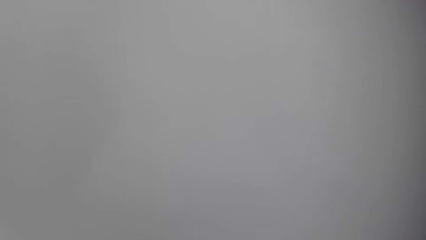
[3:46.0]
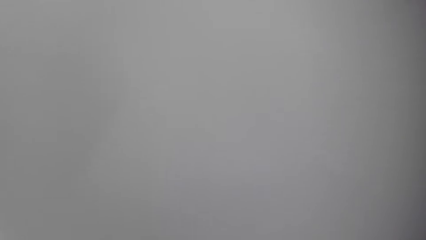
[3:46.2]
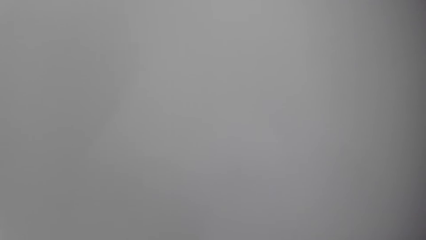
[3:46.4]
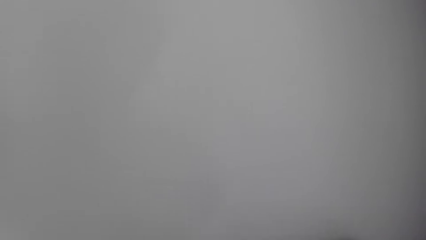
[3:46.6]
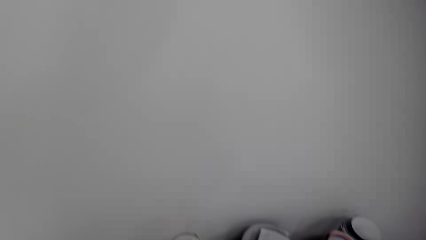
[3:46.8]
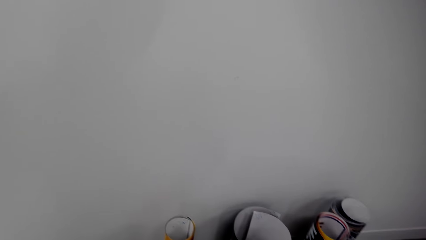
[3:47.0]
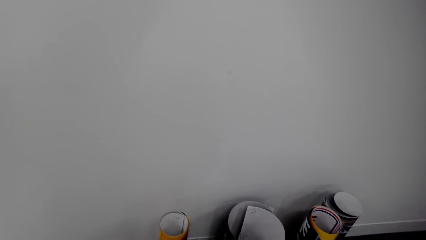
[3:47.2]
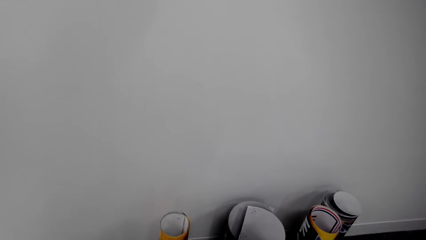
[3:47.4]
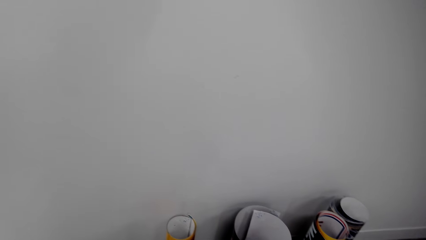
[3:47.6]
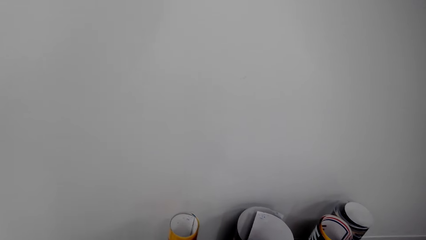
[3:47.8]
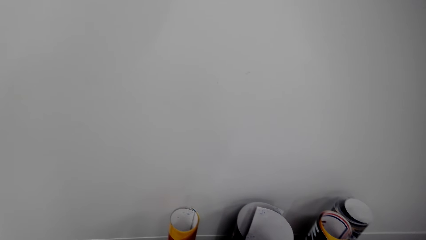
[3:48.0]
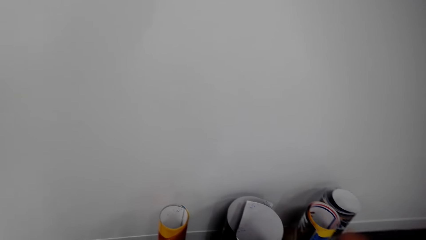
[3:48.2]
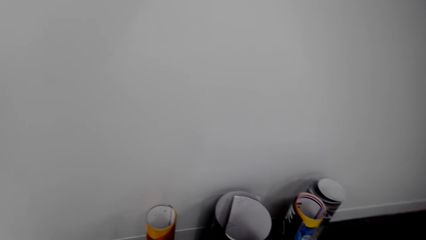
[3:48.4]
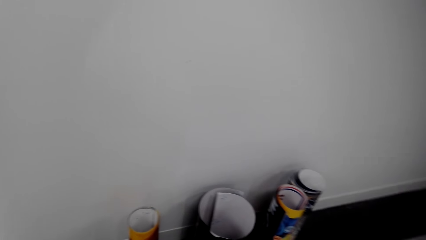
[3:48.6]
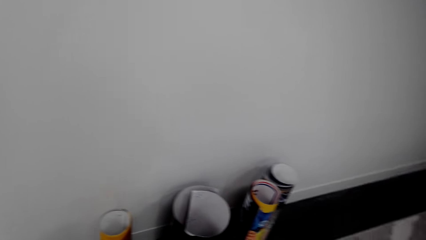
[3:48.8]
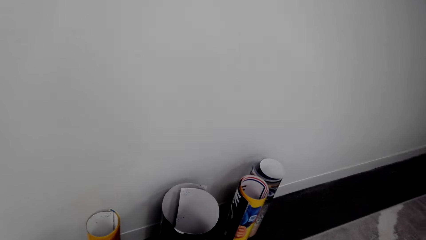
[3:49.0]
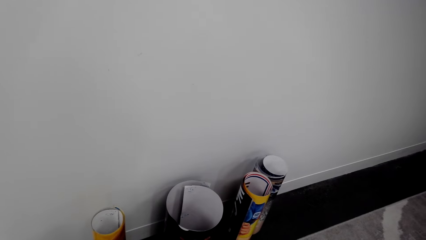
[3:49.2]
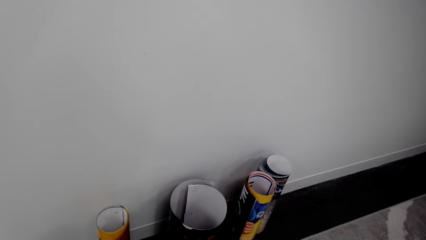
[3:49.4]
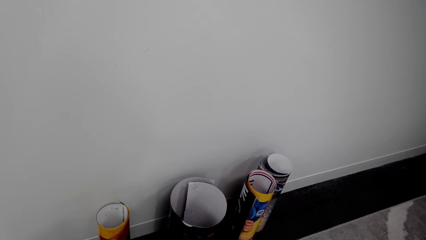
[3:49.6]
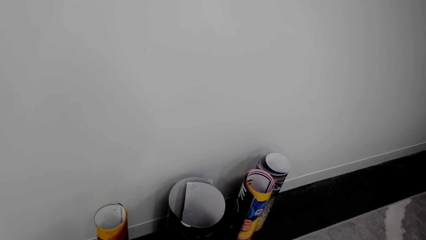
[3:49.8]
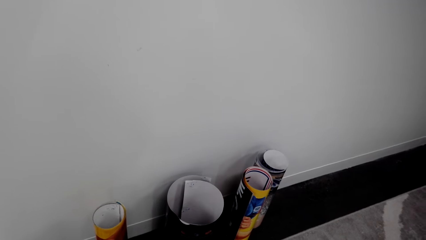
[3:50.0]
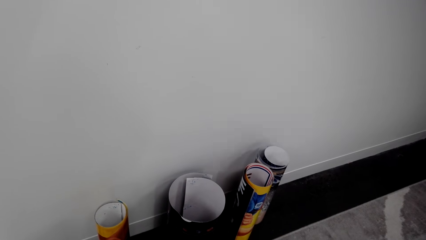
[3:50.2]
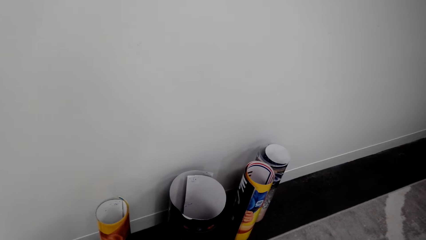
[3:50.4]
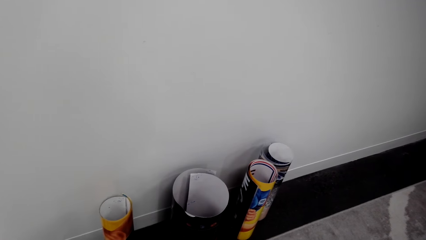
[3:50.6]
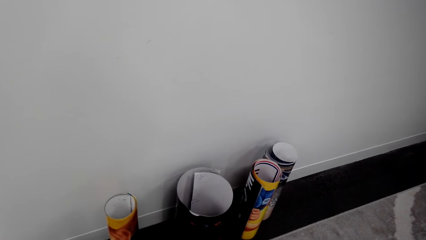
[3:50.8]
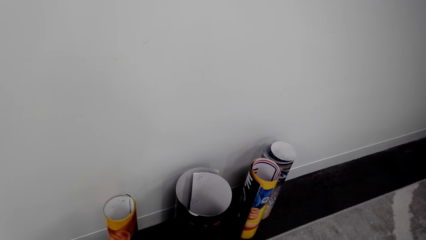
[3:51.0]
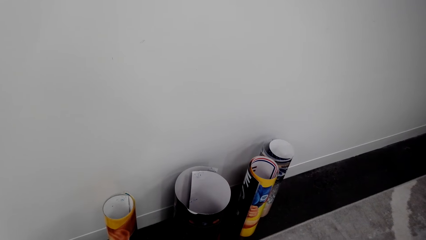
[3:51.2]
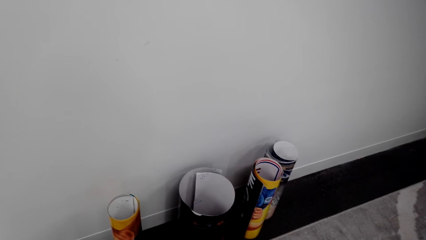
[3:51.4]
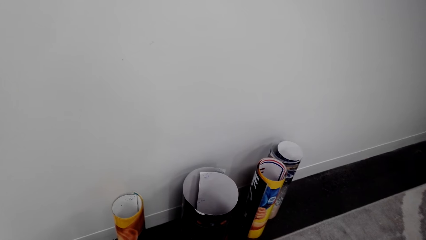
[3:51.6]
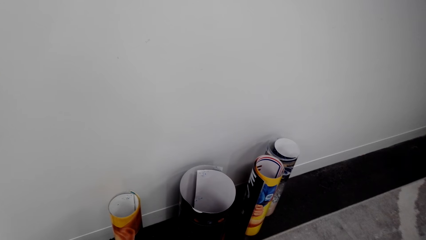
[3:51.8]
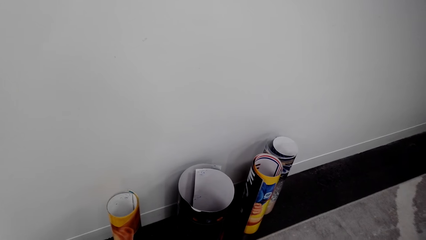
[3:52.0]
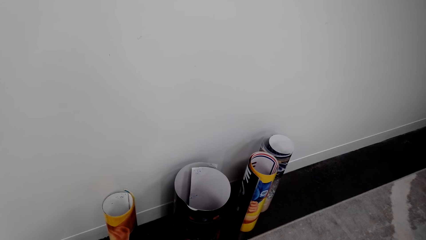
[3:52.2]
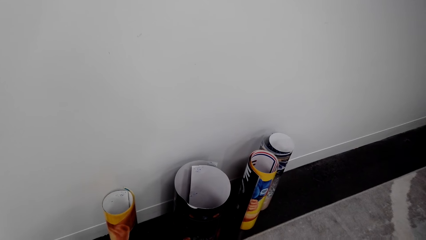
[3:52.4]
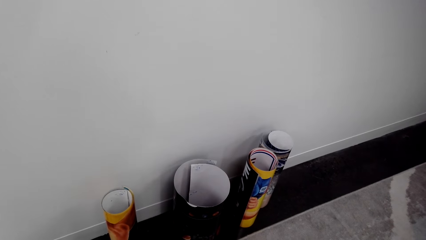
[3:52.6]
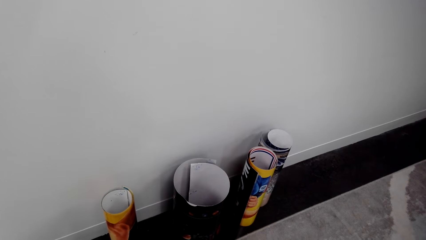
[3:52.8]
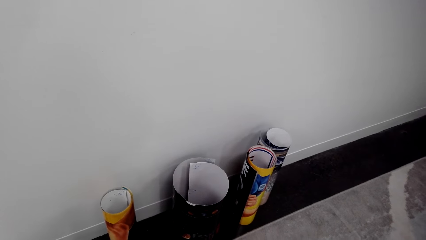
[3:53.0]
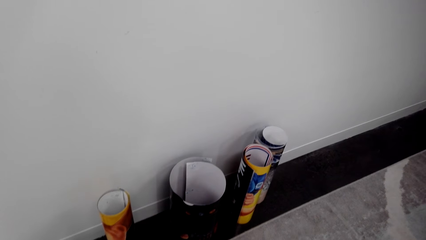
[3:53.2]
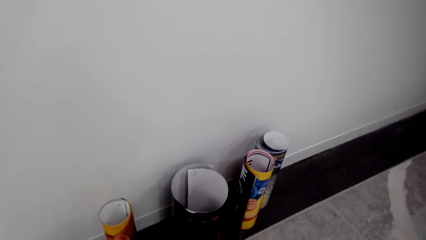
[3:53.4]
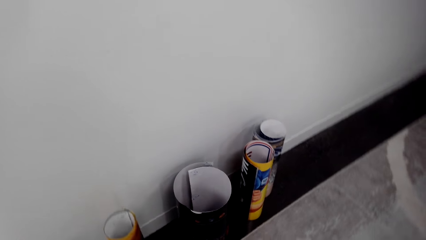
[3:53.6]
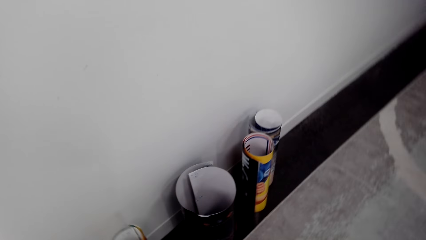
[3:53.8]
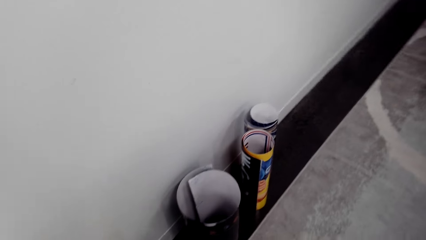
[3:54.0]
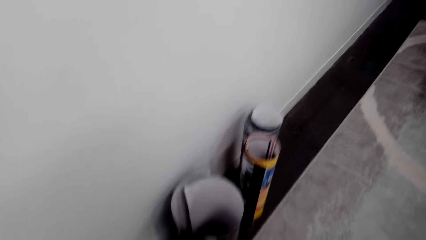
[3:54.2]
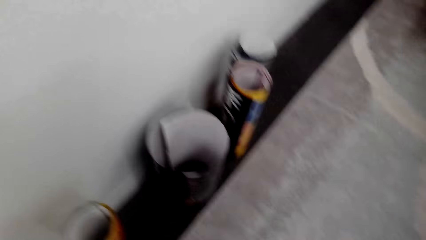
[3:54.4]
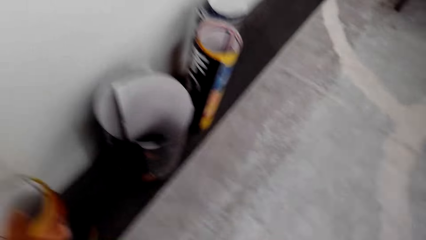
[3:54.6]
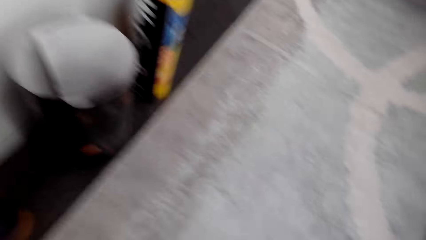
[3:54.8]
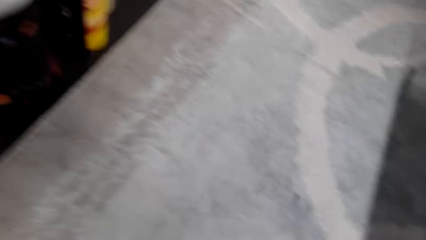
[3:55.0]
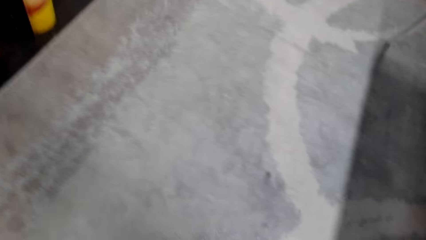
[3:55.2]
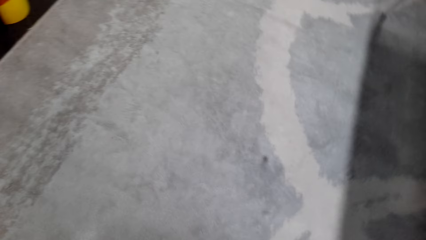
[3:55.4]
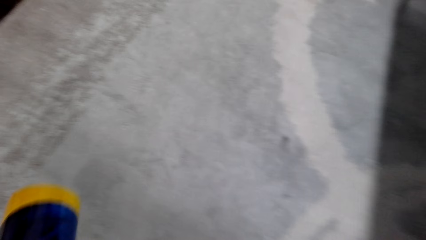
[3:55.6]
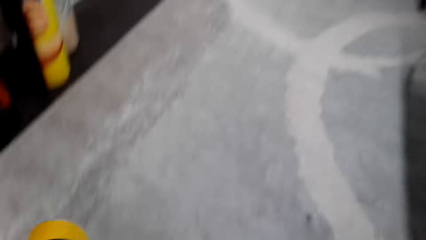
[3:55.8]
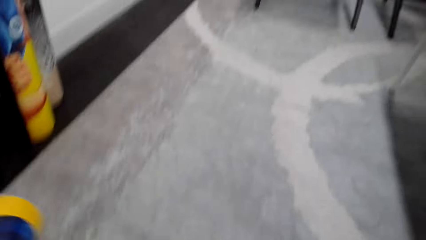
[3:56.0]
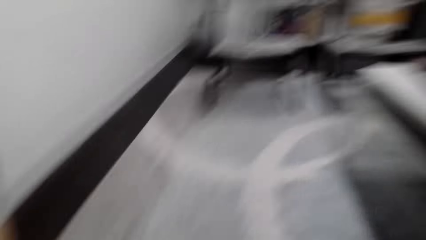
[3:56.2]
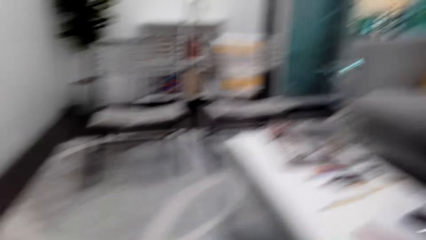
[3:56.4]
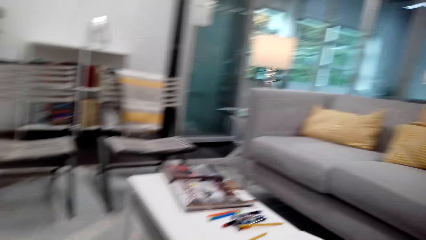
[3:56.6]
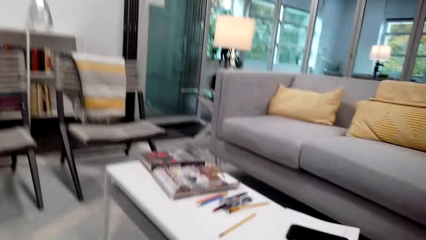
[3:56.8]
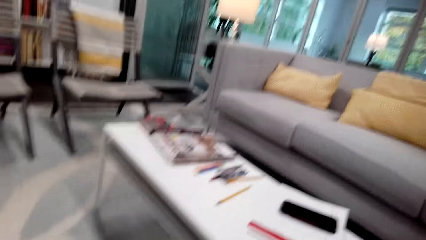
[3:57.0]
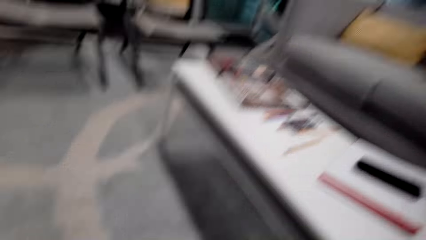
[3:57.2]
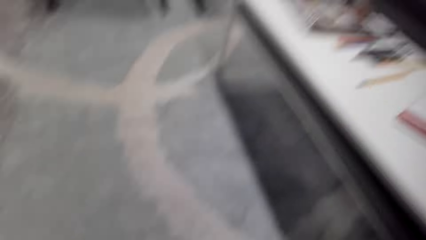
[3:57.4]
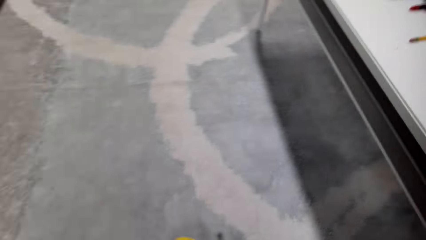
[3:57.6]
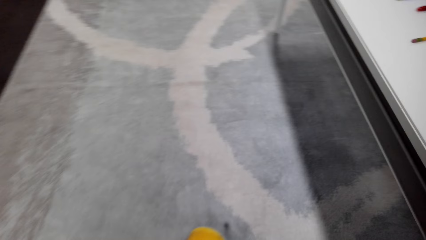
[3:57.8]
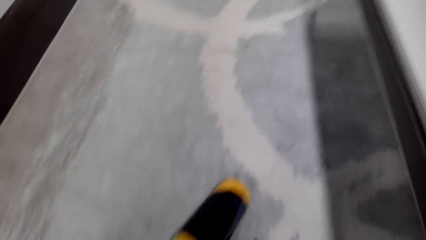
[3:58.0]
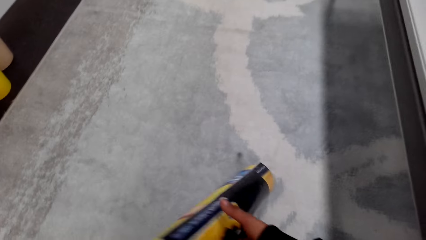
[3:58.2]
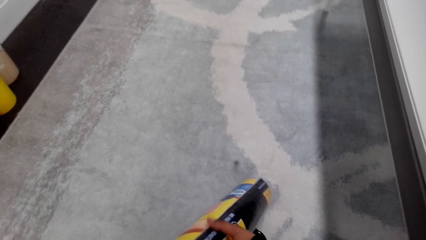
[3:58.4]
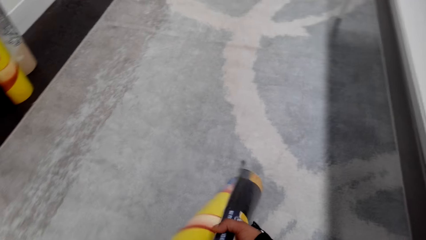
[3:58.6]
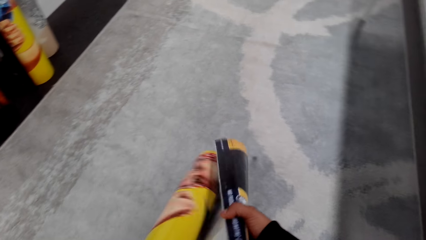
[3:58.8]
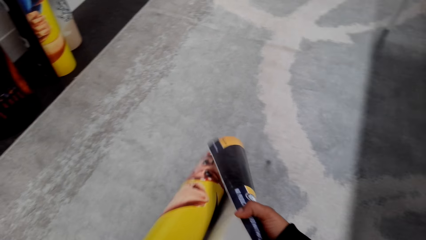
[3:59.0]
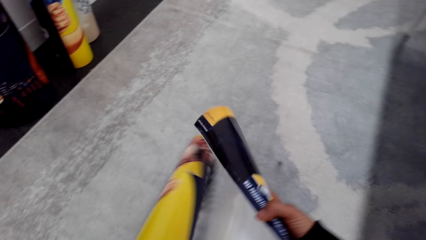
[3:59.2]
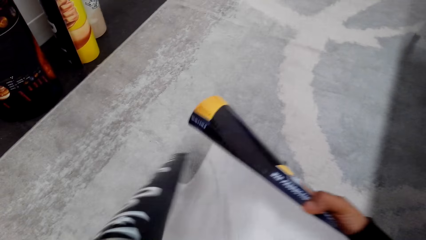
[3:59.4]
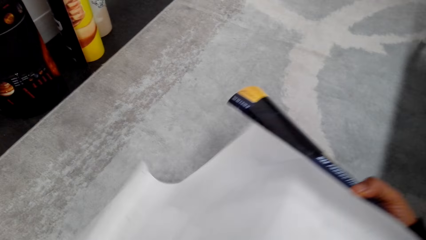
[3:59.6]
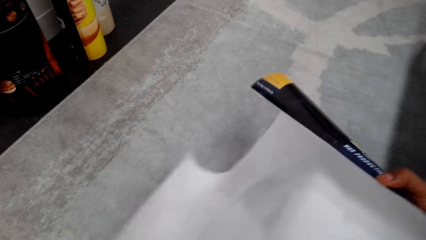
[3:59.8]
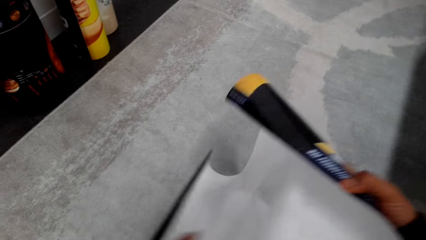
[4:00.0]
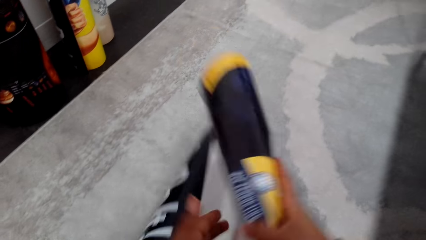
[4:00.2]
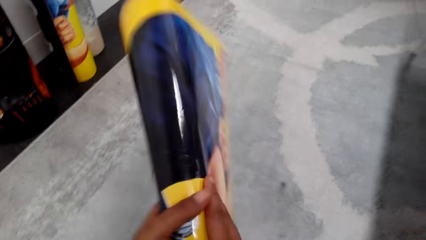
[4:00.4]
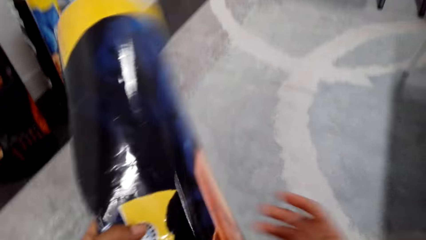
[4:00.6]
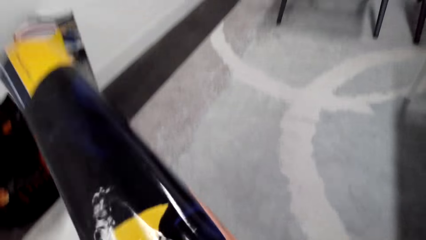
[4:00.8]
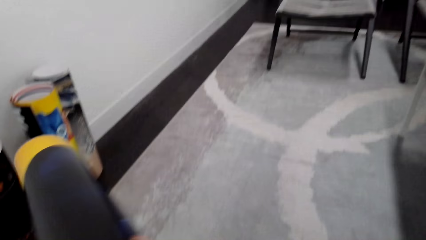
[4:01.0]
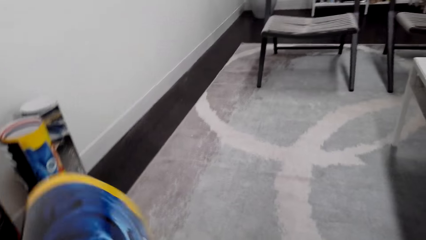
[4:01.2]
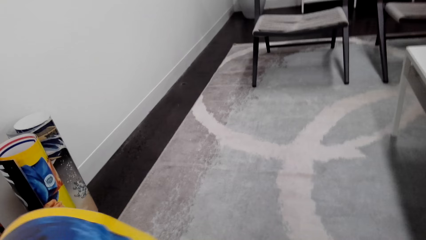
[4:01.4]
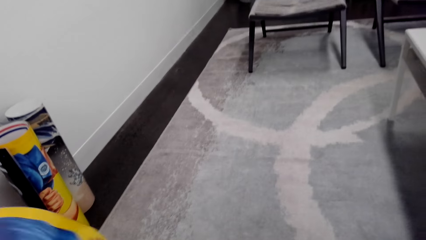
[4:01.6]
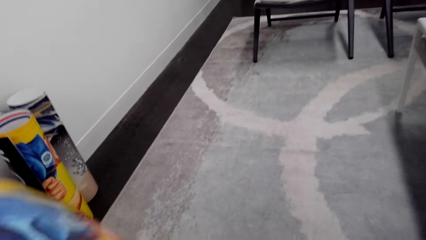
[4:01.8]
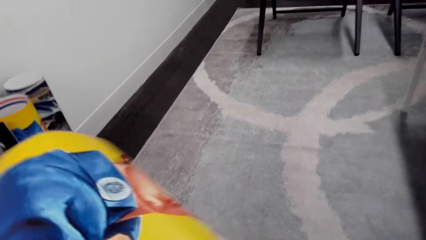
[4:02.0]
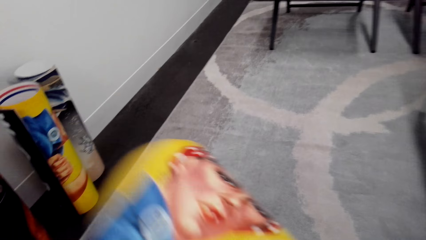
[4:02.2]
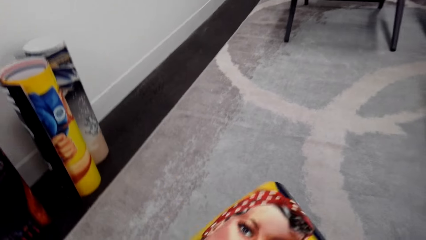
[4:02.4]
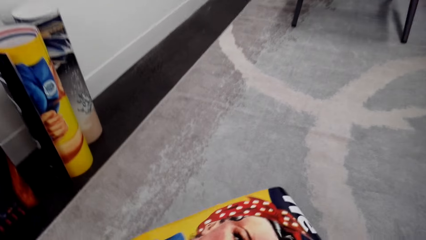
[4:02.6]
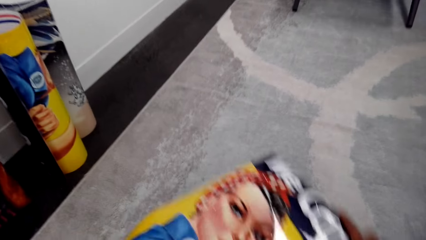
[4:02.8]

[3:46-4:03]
The camera wearer looks around. They pick a paper roll. They walk around. They unfold the paper roll.
